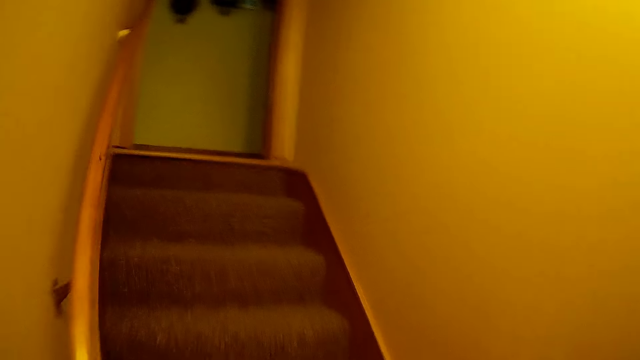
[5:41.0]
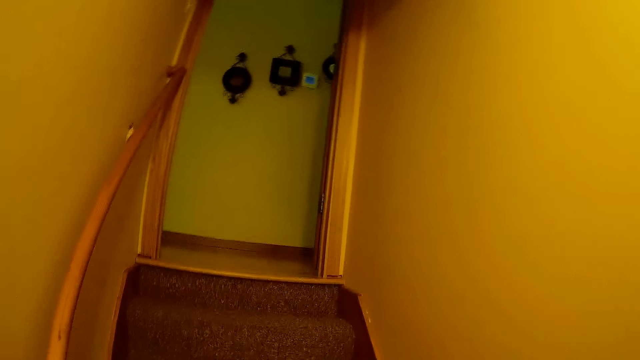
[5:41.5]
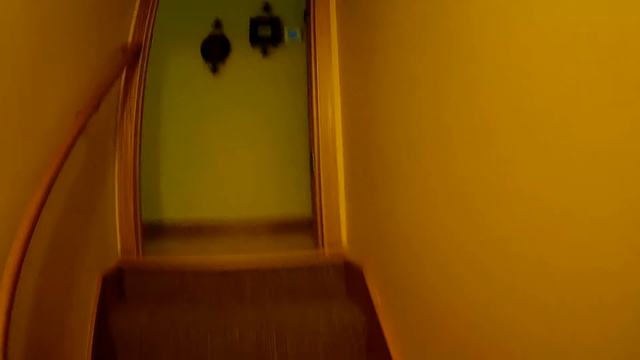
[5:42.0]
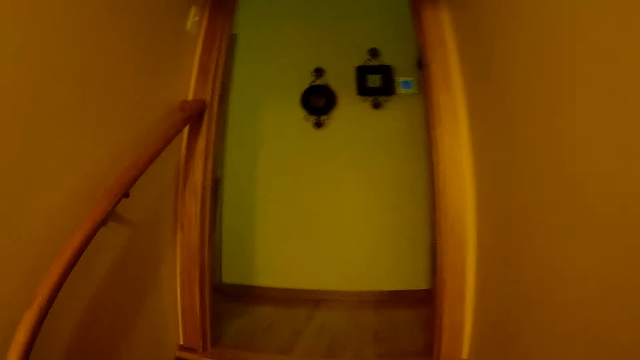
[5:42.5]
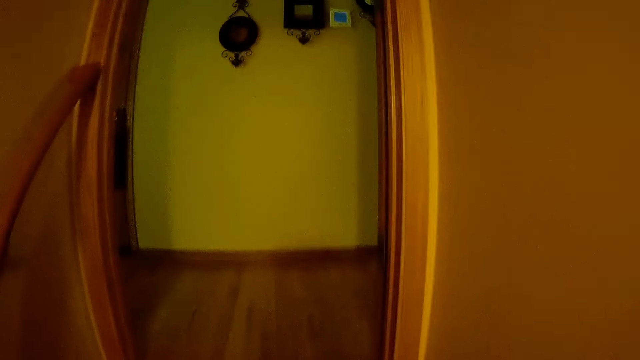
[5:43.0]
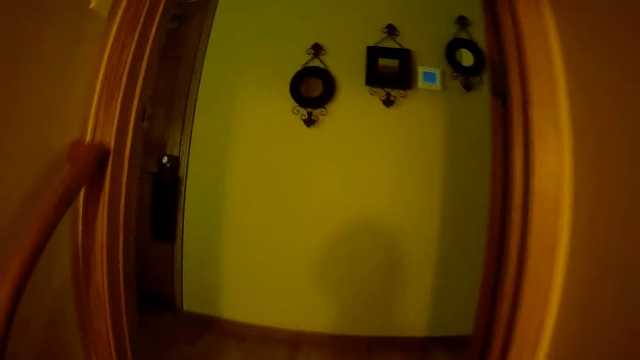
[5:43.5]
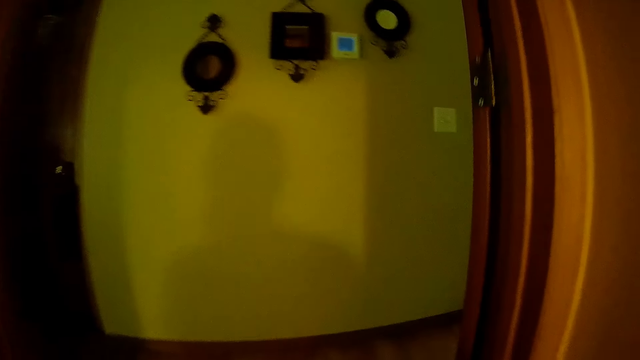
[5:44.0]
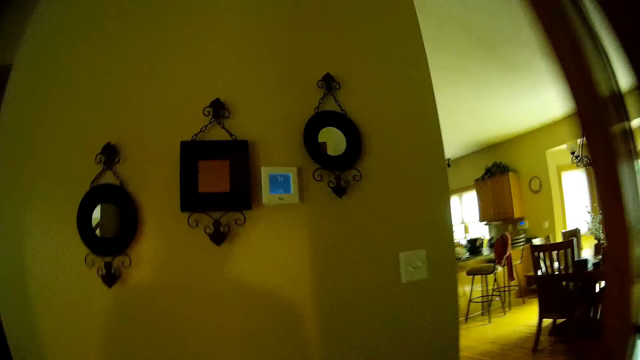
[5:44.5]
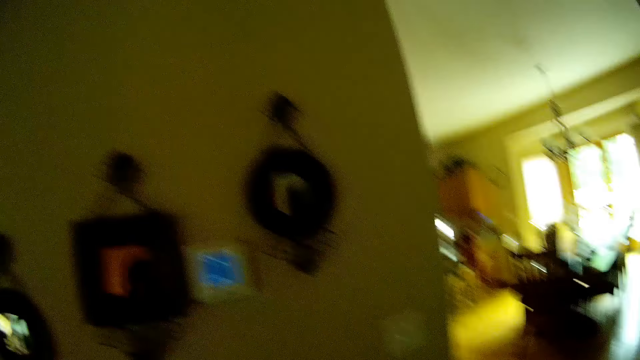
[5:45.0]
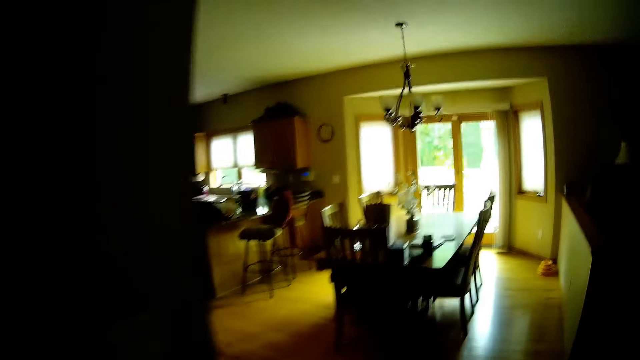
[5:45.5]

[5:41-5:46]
The camera wearer climbs up the staircase. They walk around. They walk around again.

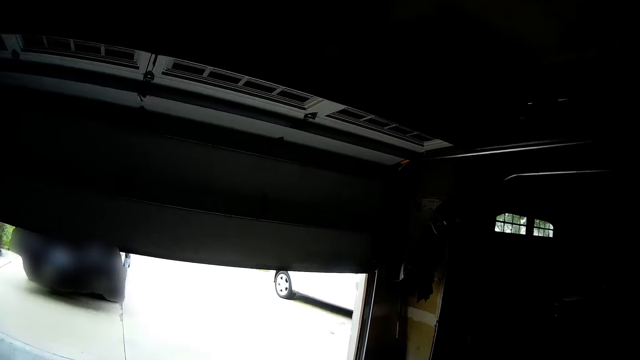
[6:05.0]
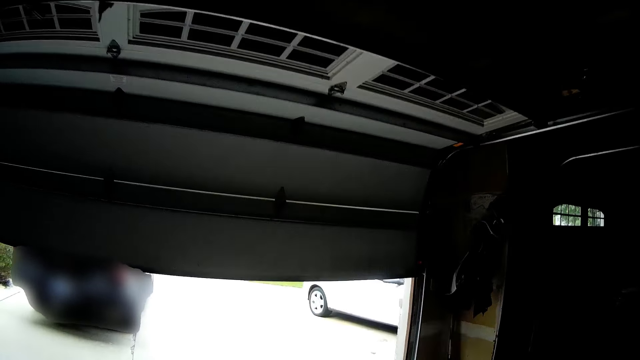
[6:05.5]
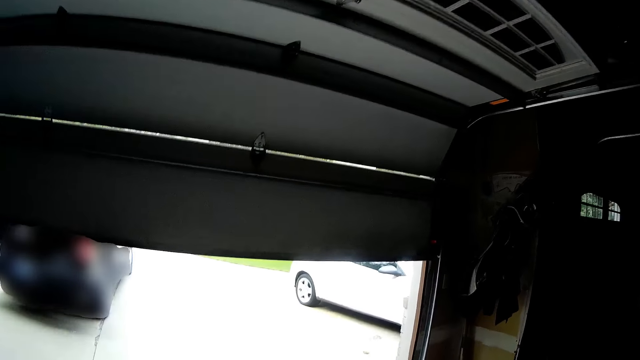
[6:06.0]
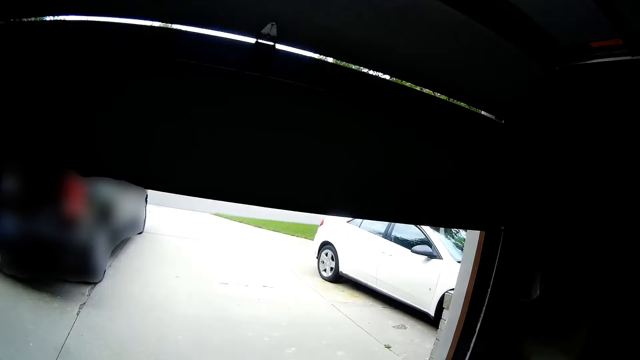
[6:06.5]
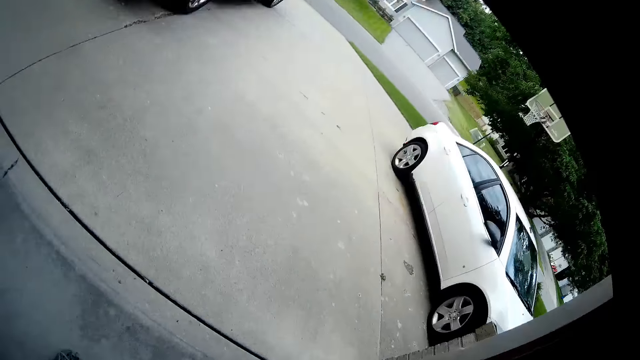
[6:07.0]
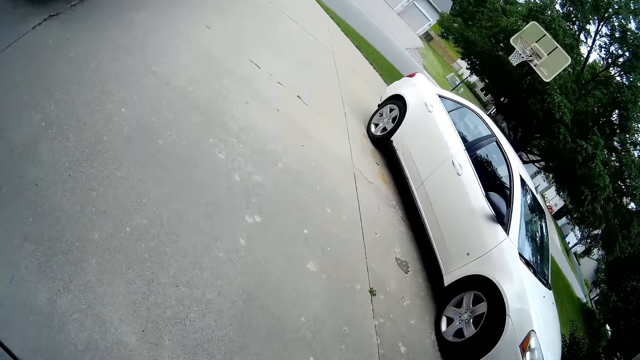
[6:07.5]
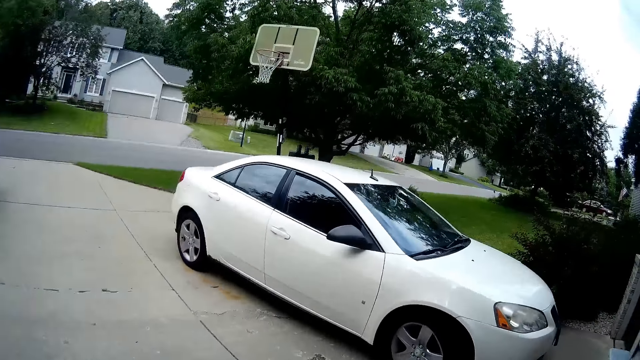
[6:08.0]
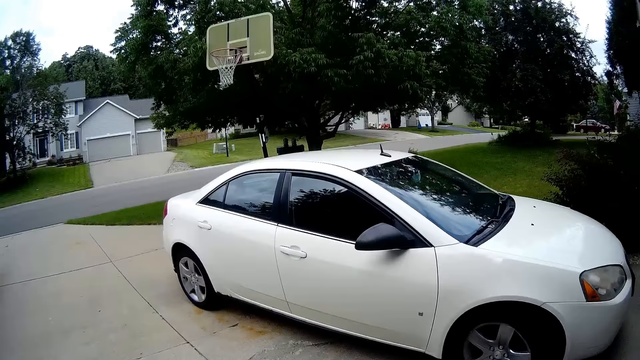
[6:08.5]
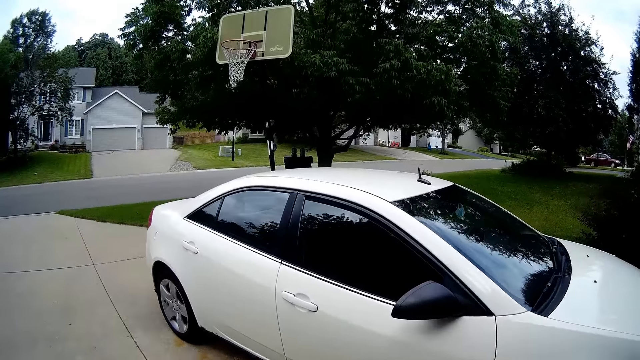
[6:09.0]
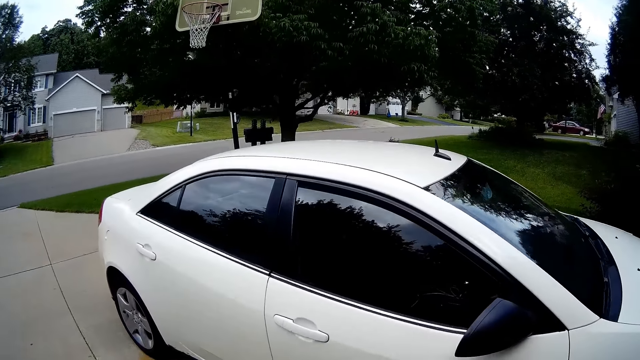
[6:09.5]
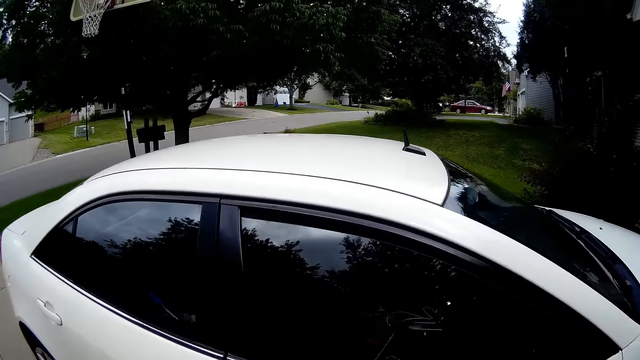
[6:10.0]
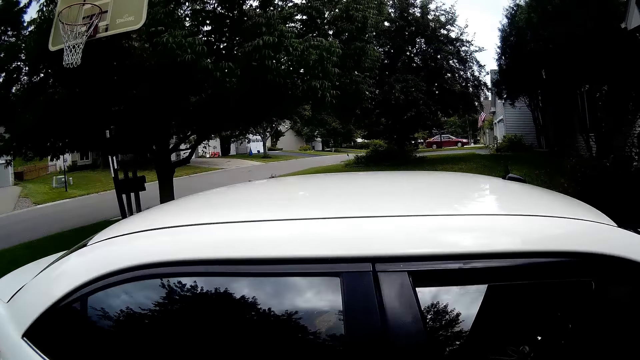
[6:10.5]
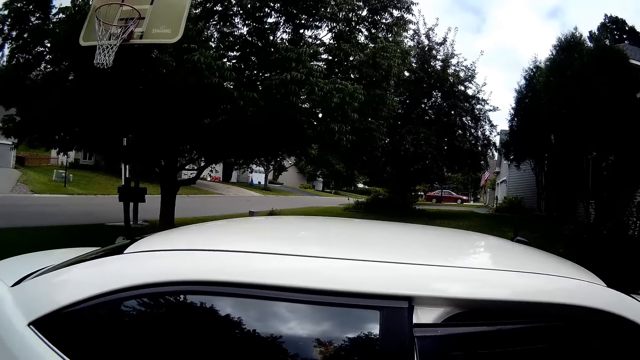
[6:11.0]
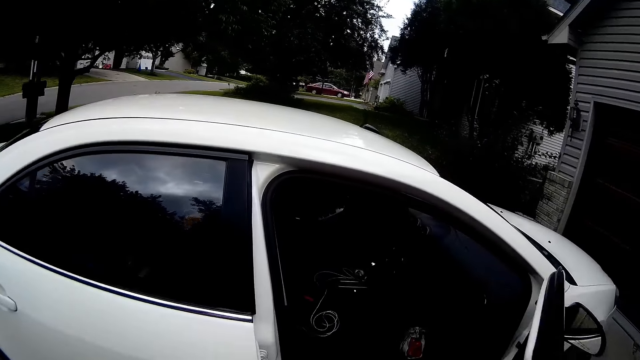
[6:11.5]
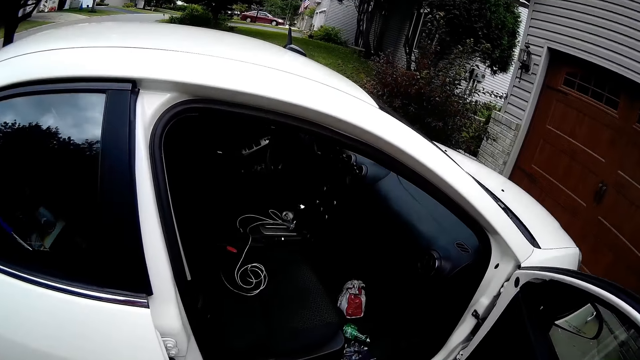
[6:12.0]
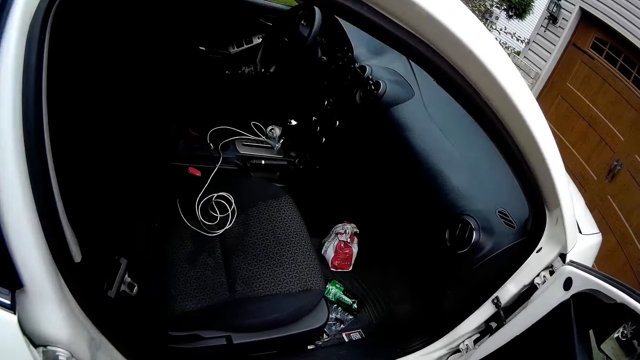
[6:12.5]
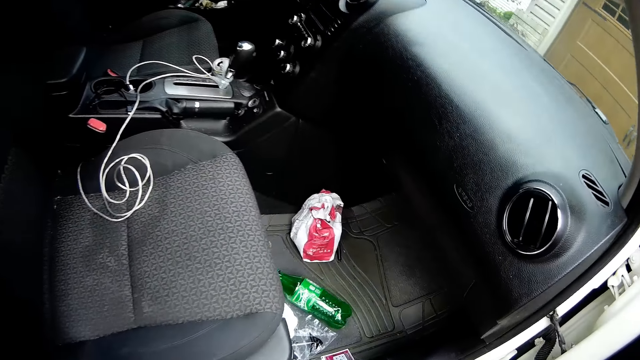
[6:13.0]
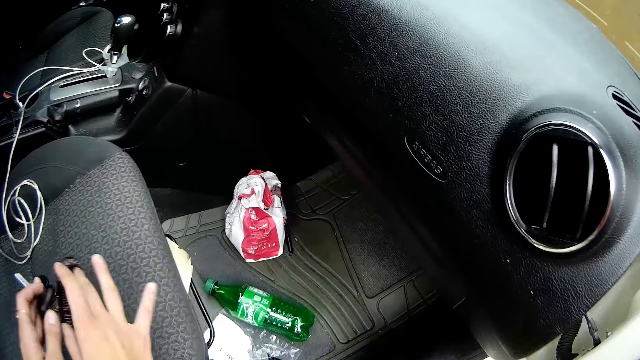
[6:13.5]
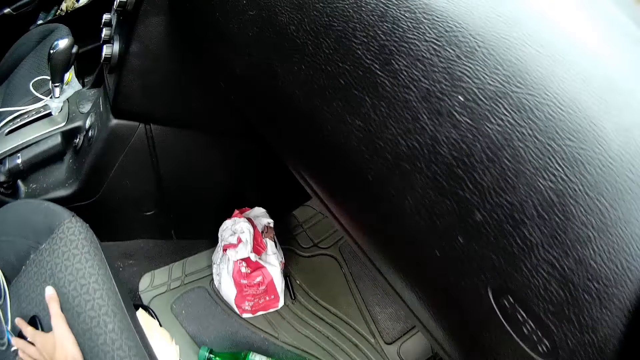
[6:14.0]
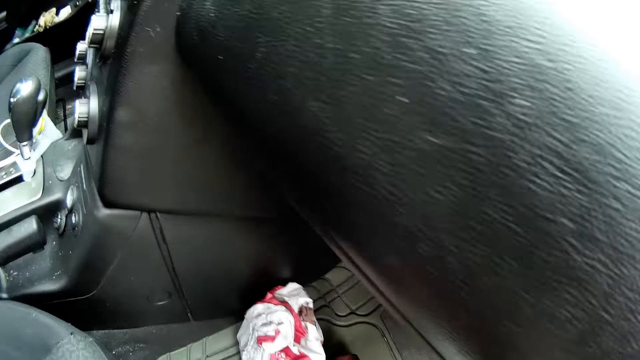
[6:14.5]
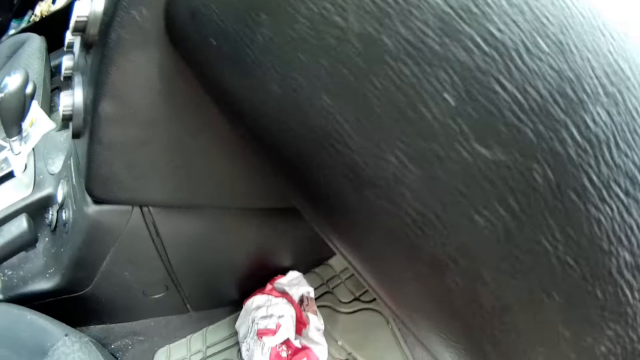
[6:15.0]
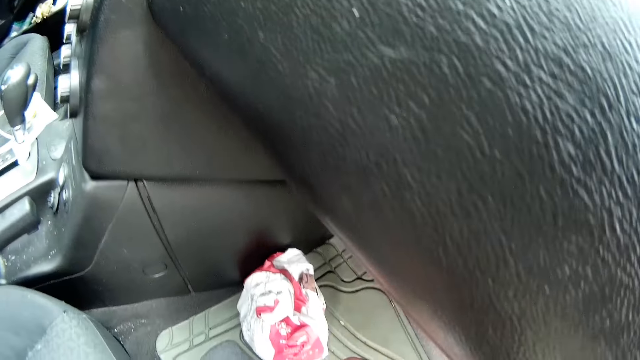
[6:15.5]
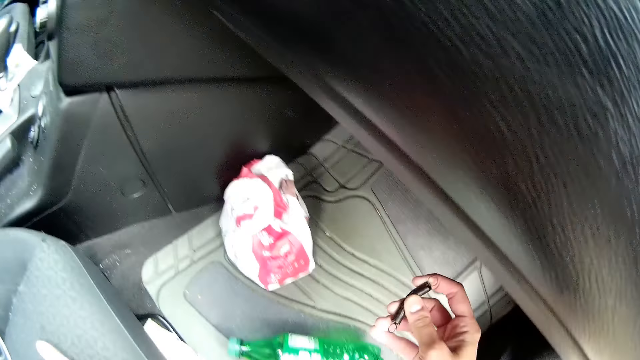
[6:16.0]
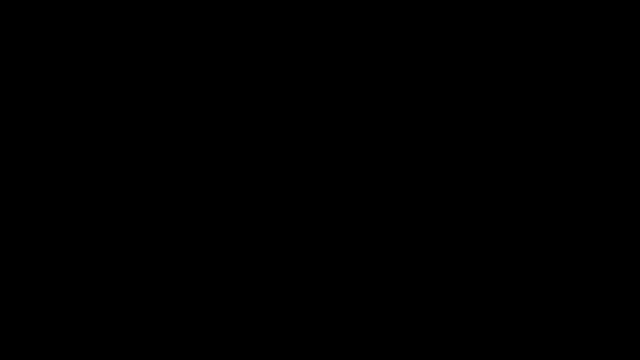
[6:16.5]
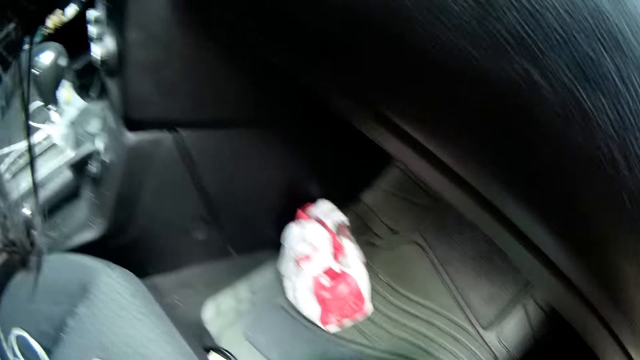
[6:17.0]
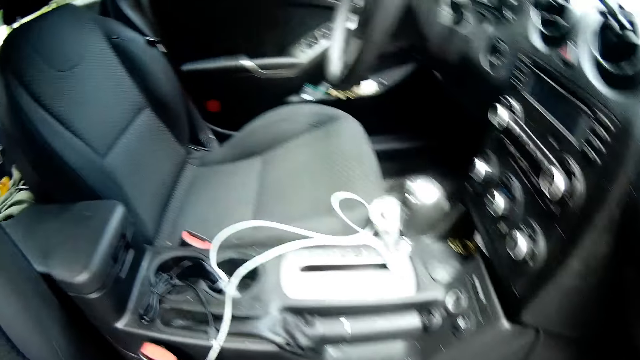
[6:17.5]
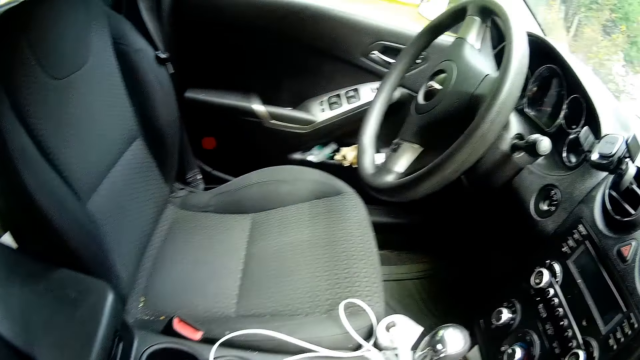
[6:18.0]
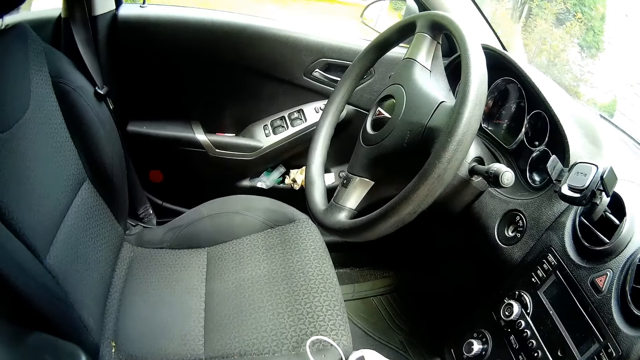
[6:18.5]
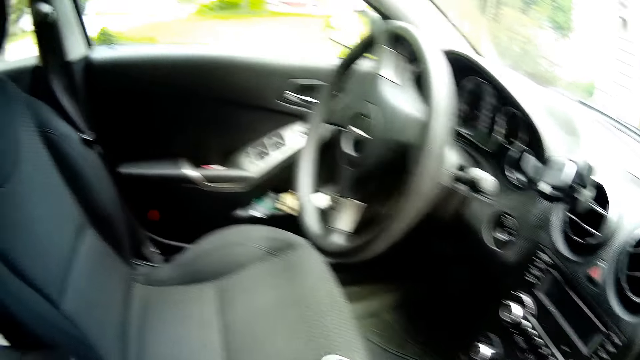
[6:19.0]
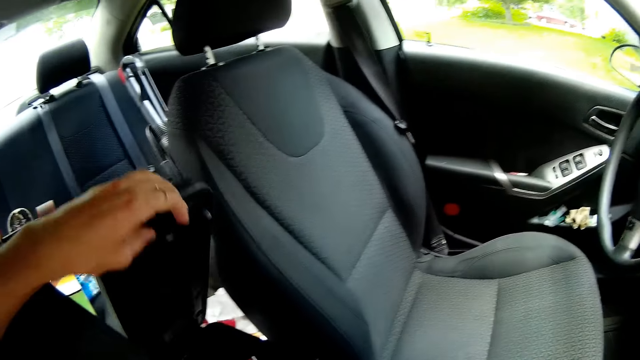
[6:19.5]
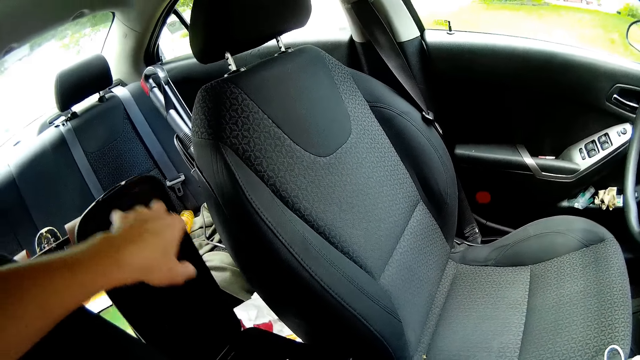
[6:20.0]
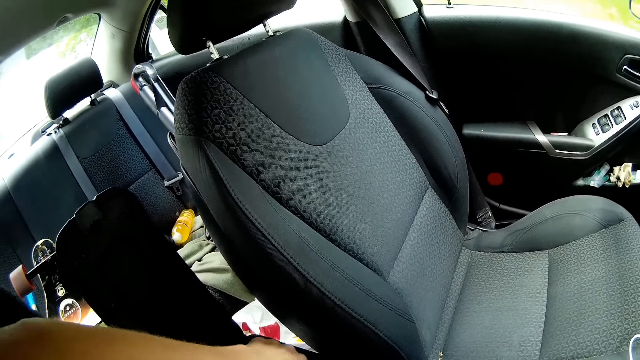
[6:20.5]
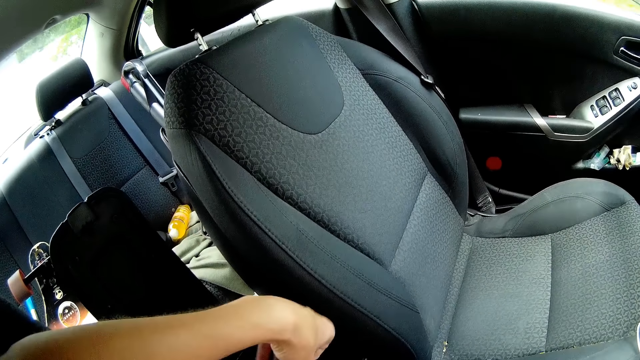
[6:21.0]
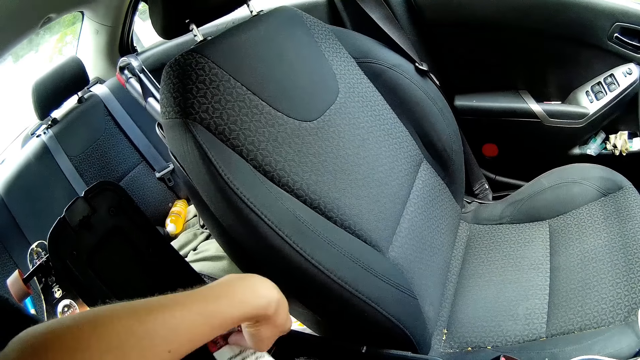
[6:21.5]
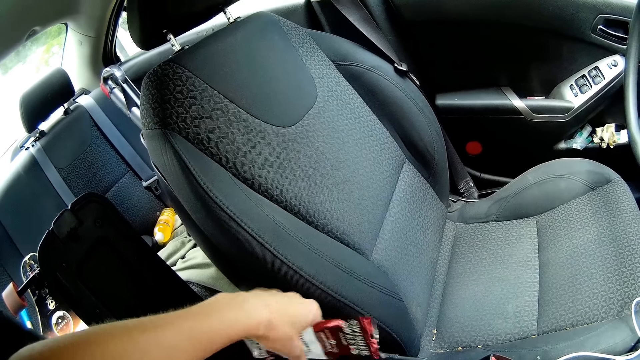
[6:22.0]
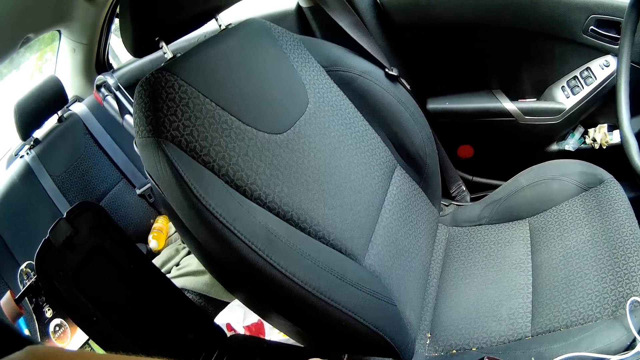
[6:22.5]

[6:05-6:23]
The camera wearer walks outside. She walks around. She opens the door of a car with her right hand. She places both her hands on the car seat. She picks up a spring from the floor of the car with her right hand. She opens the car storage box with her left hand. She picks up a plastic bag from the storage box with her left hand.
